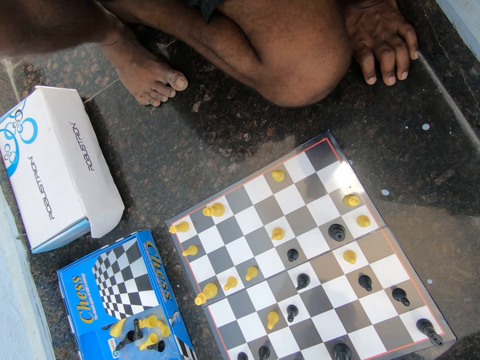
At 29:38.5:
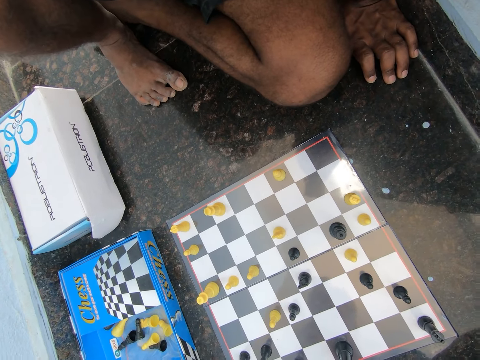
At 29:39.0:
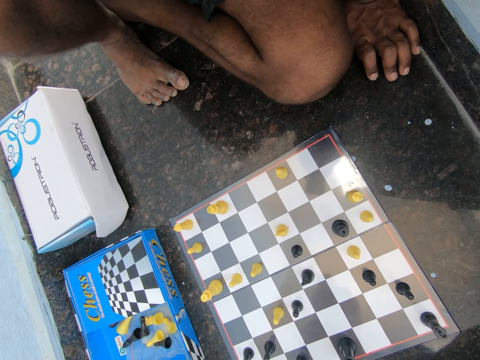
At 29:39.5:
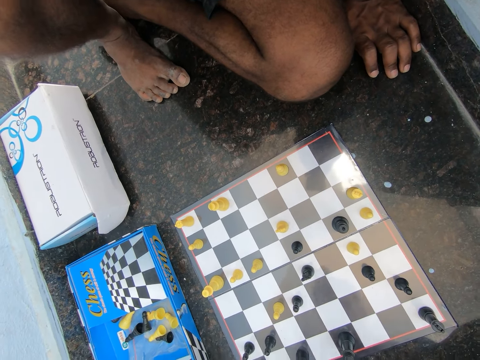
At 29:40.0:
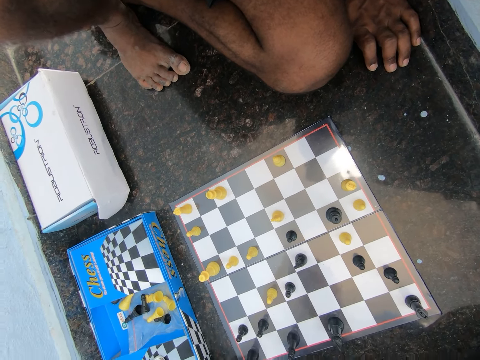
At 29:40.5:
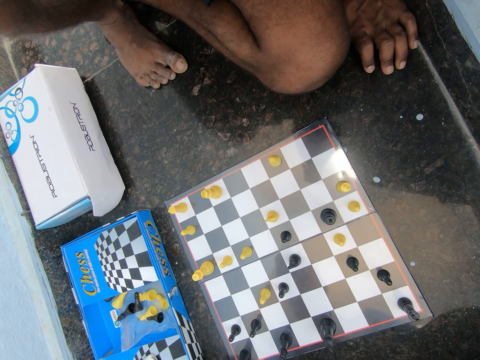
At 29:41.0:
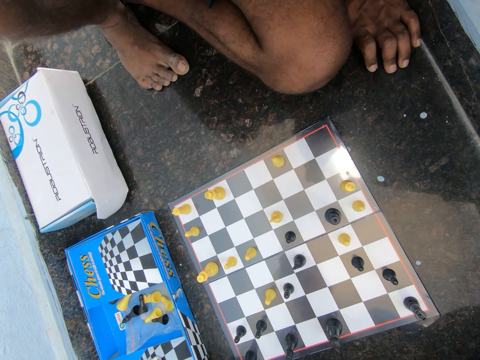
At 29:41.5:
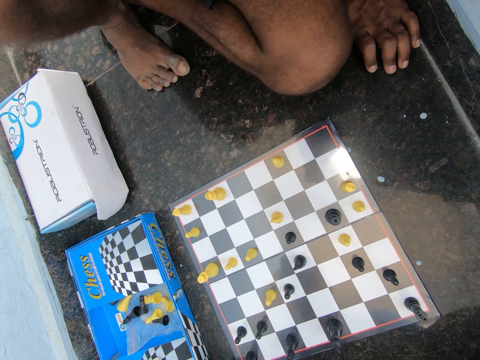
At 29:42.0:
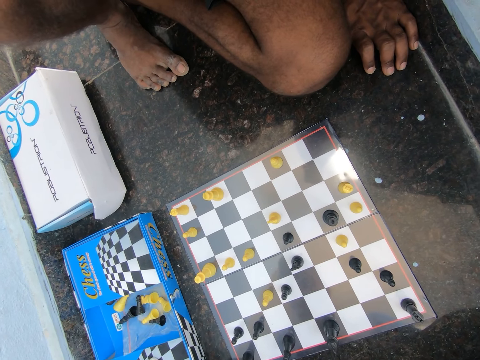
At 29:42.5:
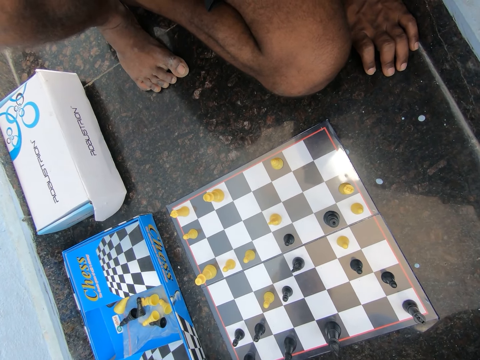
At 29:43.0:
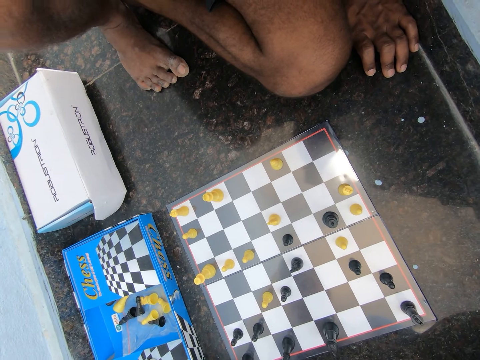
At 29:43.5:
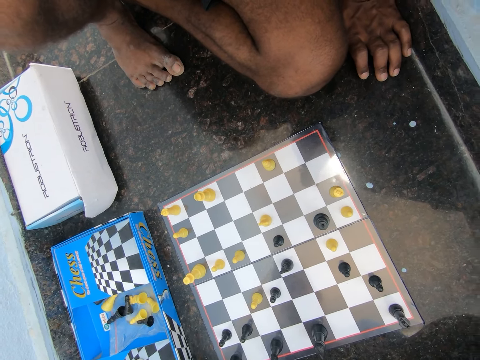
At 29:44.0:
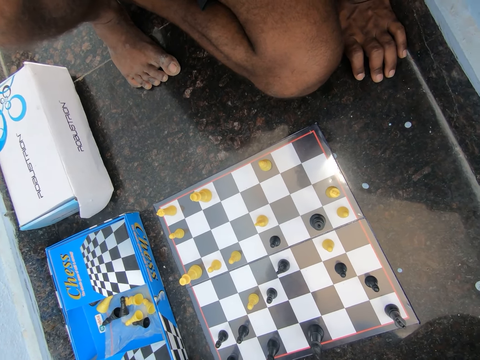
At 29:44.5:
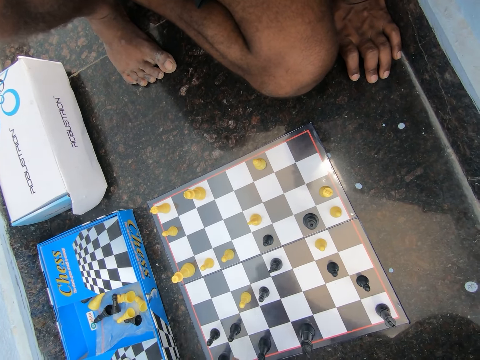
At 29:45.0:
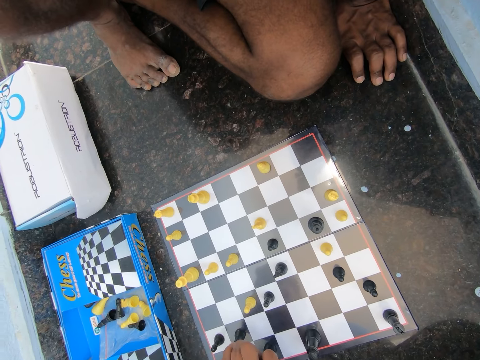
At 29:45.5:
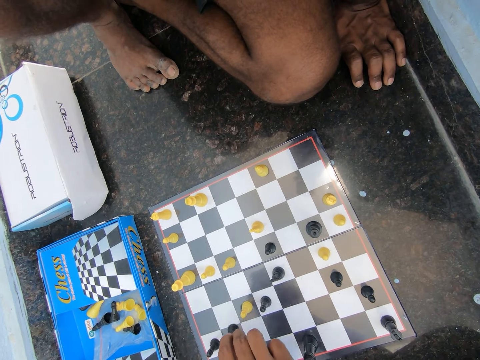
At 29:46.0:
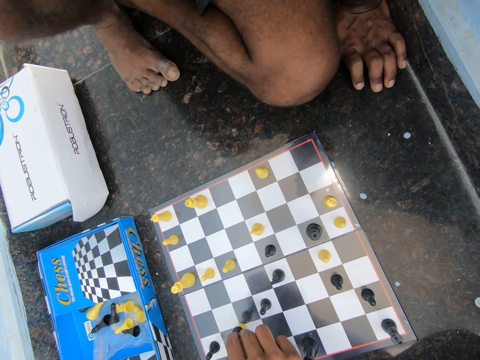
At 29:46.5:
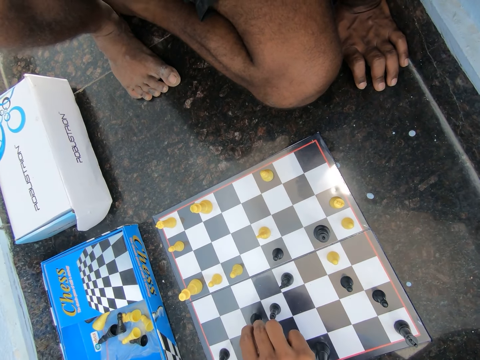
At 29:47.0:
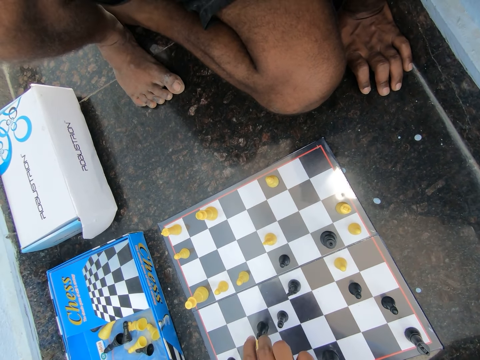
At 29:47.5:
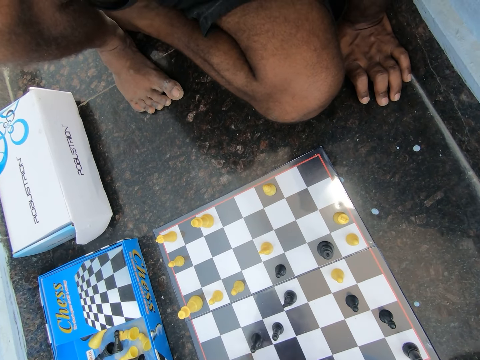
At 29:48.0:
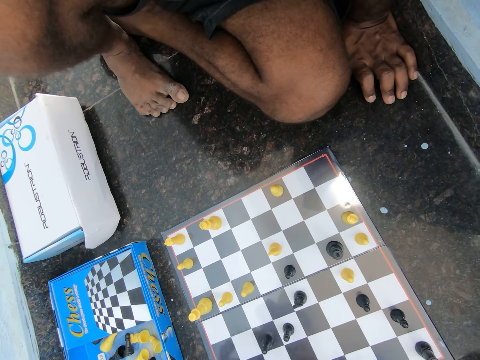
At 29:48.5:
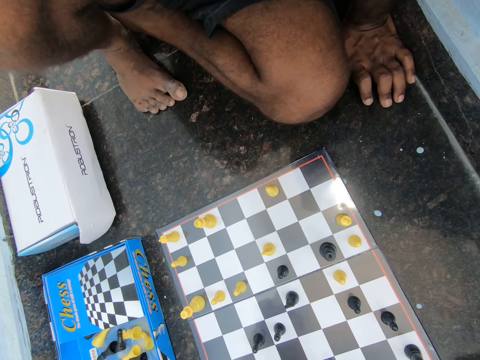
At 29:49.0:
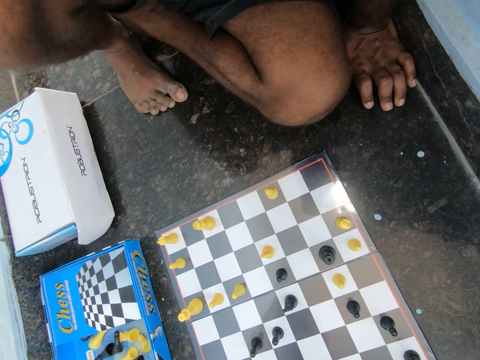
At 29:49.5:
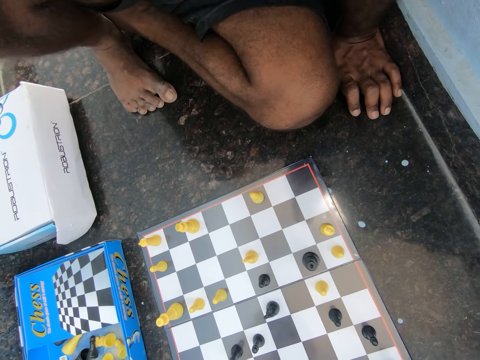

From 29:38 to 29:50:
The camera wearer stares at the chess board. They play chess on the floor of the room. A person plays chess.

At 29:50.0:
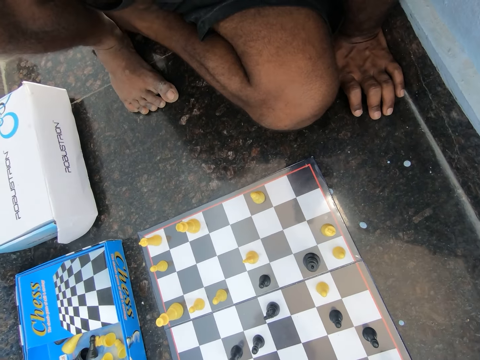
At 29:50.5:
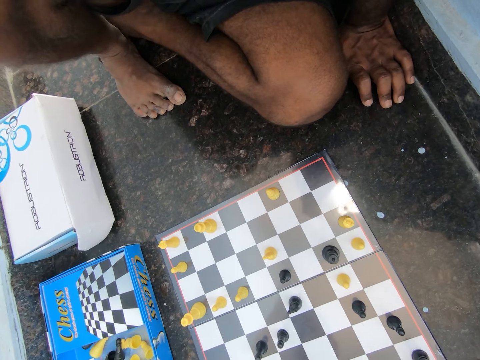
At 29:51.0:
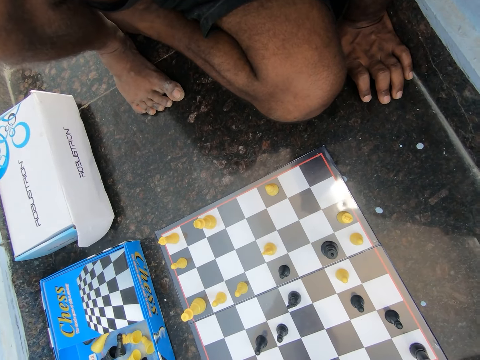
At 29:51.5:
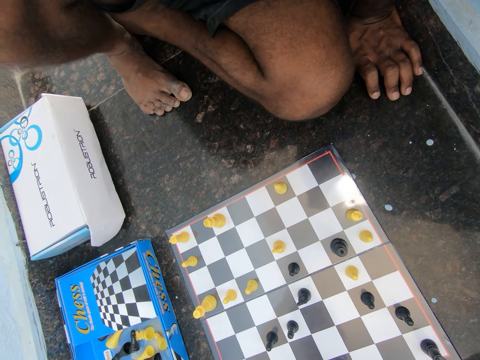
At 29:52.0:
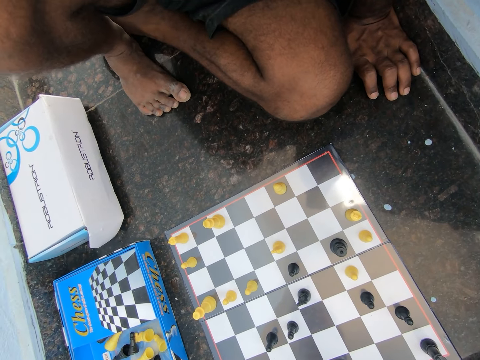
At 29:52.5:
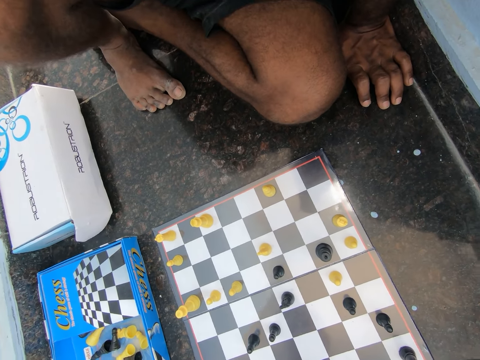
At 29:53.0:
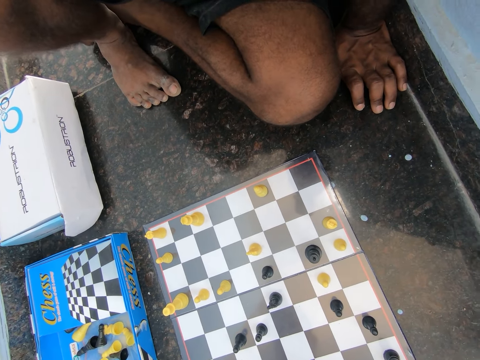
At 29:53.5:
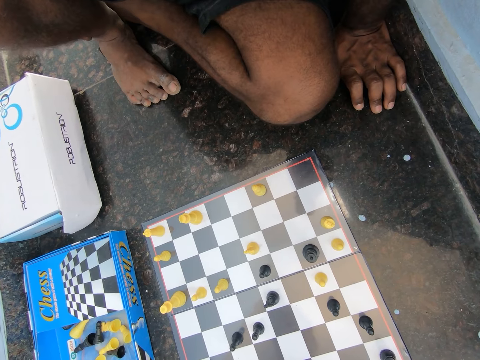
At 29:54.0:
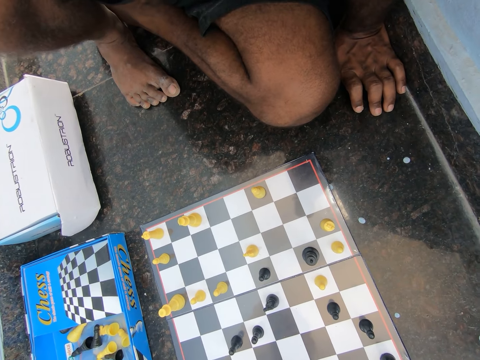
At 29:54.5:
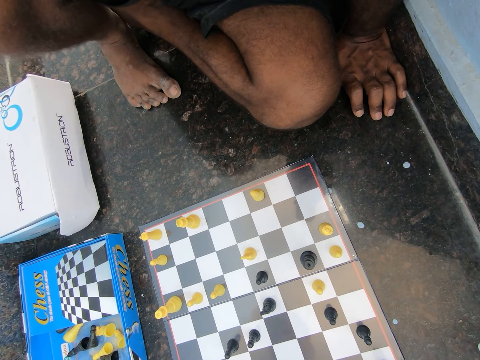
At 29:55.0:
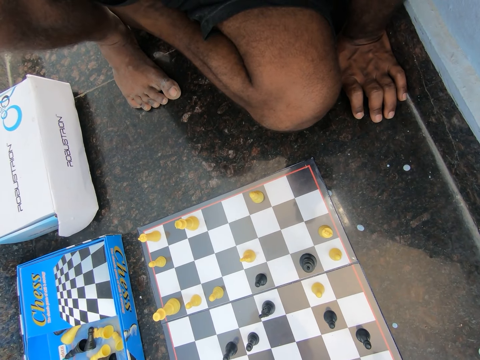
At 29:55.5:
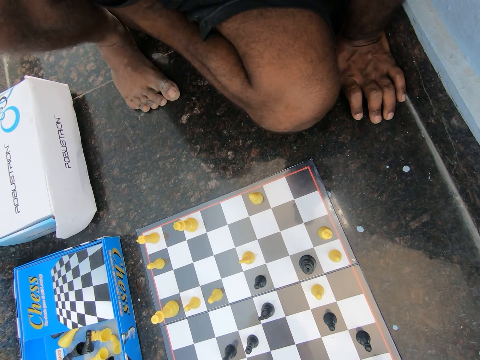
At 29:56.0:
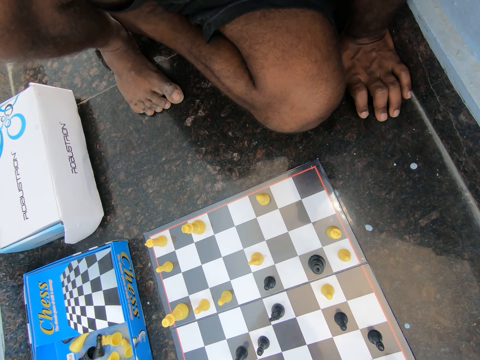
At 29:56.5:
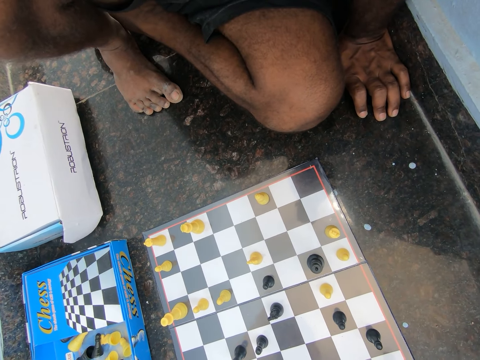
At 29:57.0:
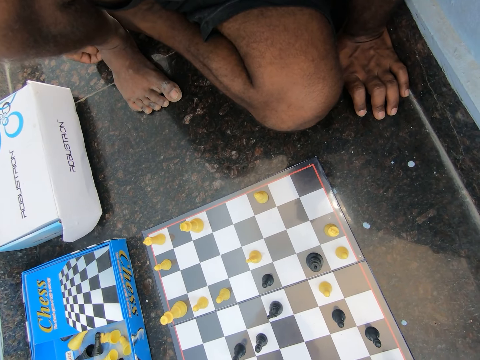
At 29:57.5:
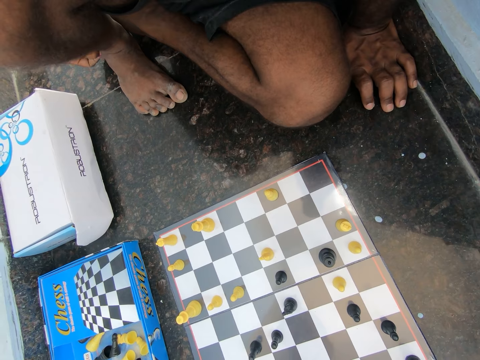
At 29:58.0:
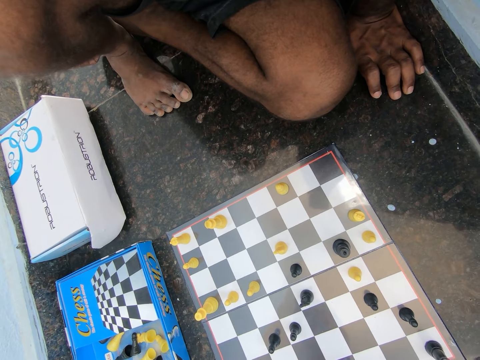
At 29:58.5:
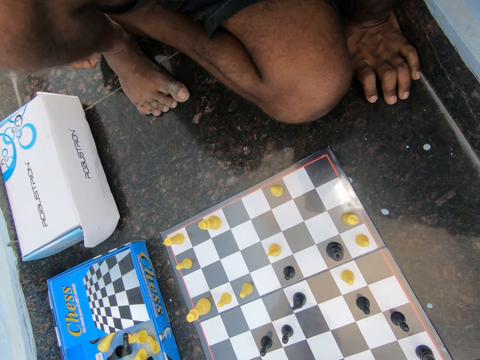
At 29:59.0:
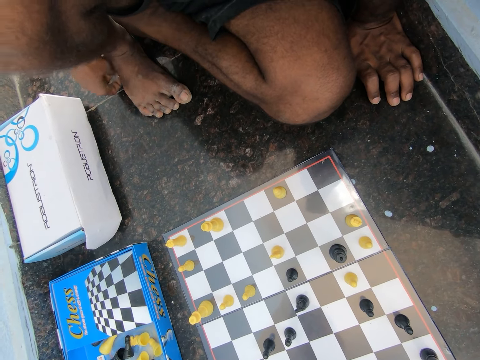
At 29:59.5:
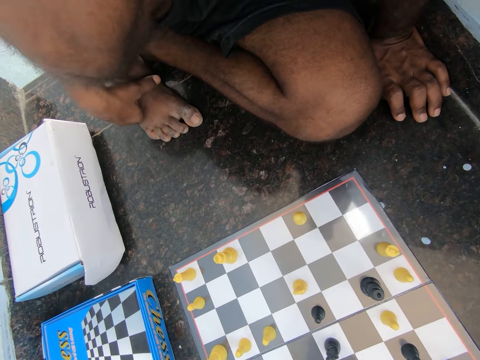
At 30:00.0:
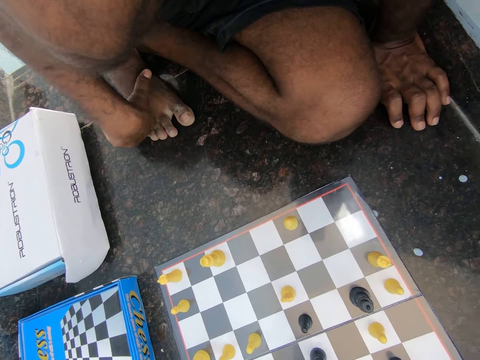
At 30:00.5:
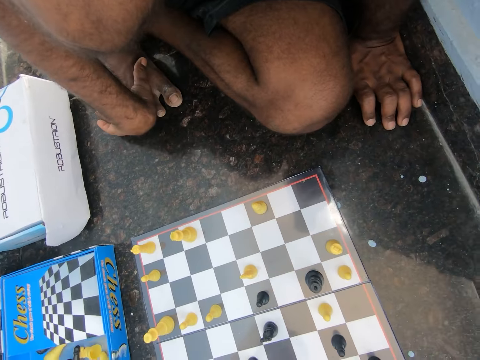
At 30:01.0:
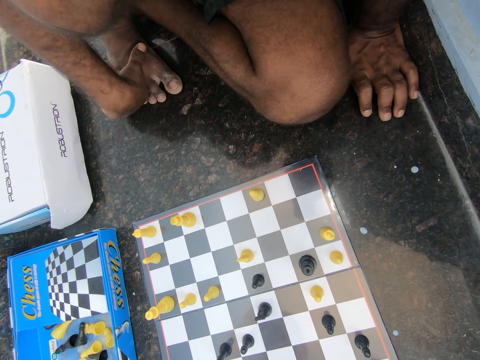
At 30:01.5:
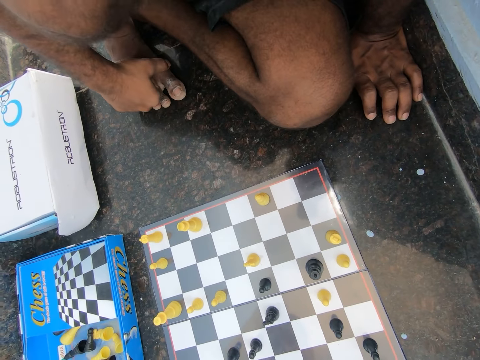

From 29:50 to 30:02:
The camera wearer stares at the chess board. They move their fingers. They hold a foot.

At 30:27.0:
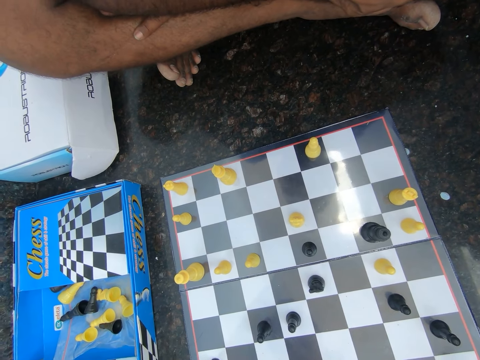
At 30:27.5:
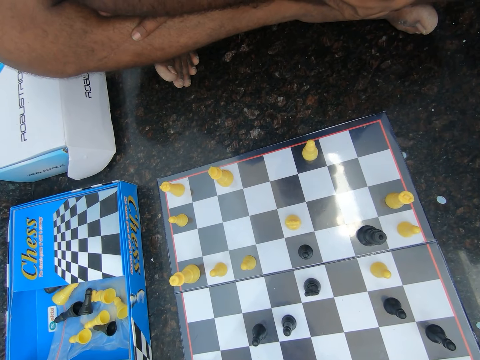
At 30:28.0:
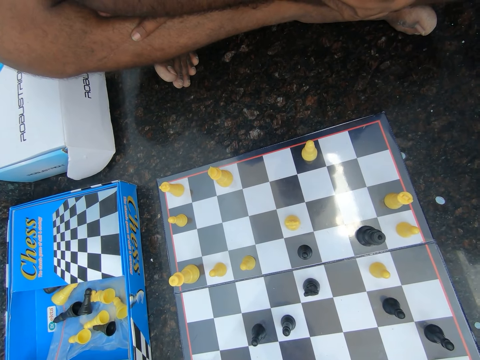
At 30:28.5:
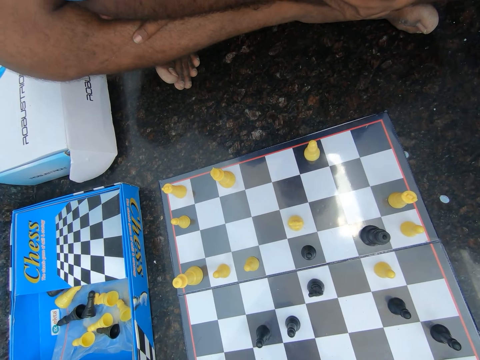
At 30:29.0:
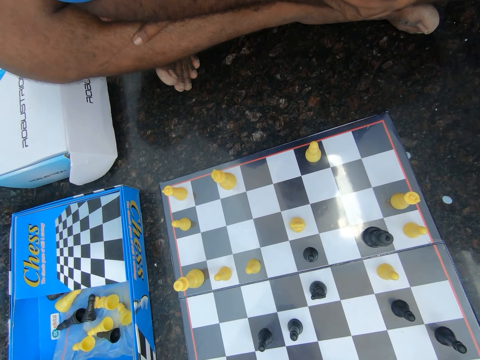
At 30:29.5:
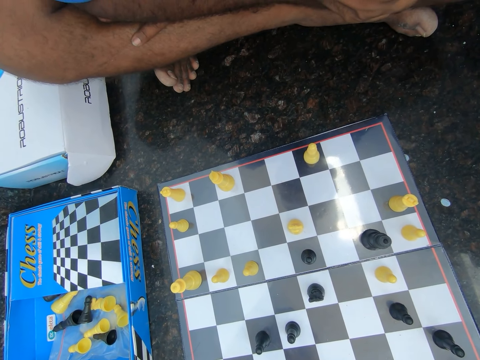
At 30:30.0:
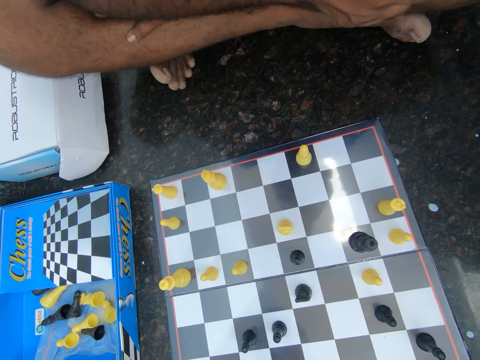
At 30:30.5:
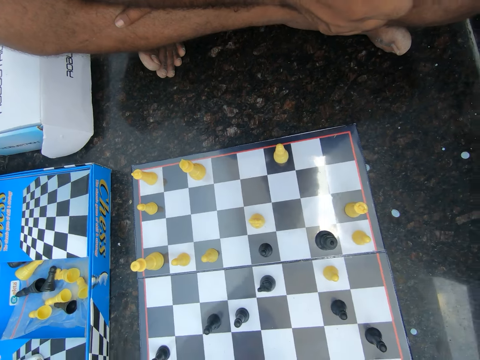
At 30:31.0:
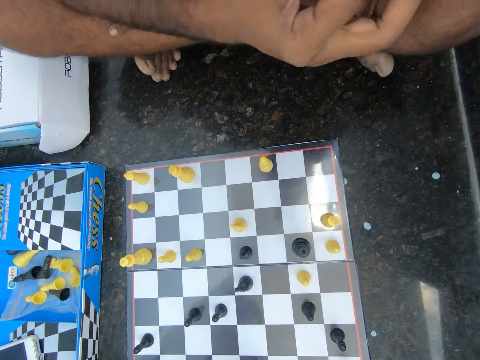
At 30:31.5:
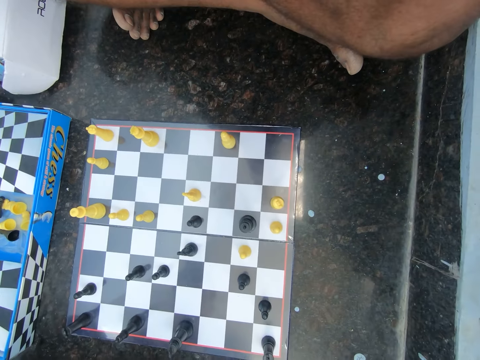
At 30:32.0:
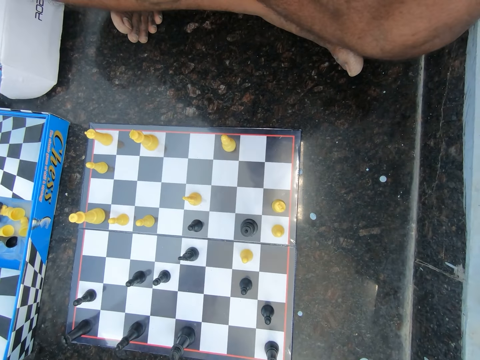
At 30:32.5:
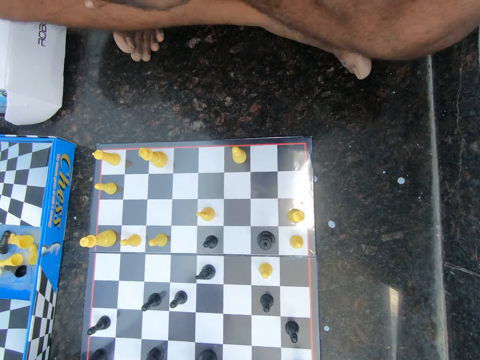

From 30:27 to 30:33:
The camera wearer stares at the chess board. They raise their fingers.
